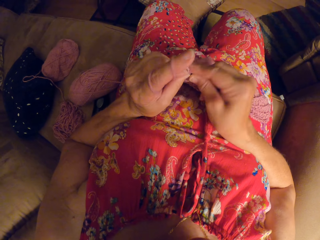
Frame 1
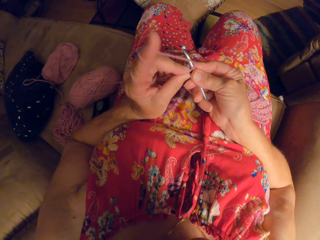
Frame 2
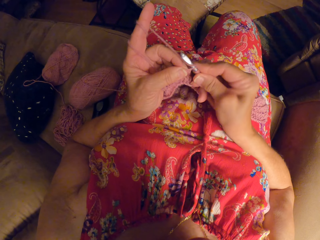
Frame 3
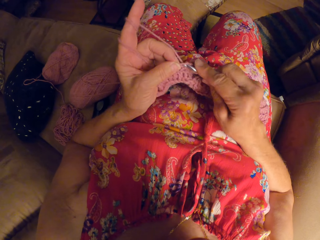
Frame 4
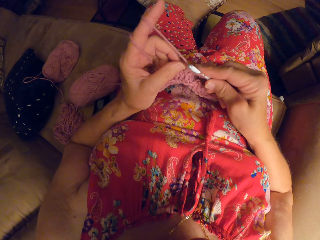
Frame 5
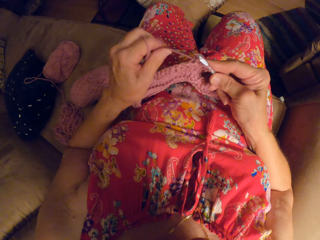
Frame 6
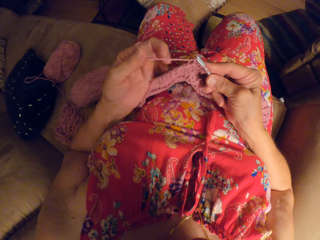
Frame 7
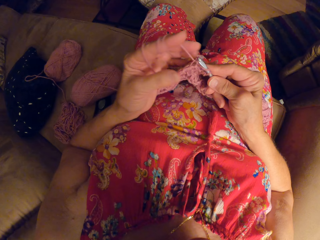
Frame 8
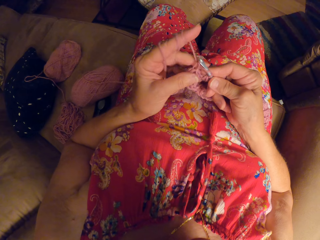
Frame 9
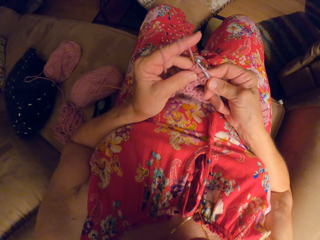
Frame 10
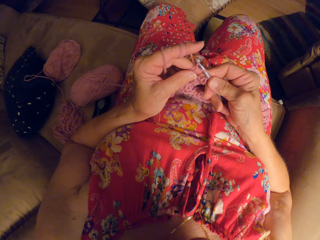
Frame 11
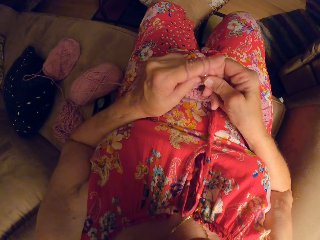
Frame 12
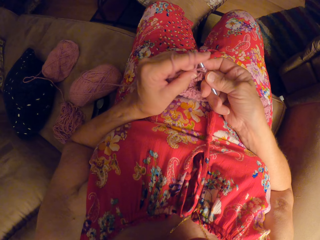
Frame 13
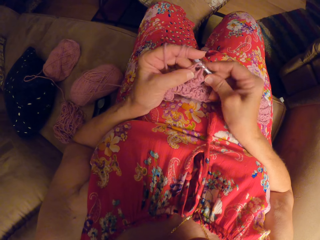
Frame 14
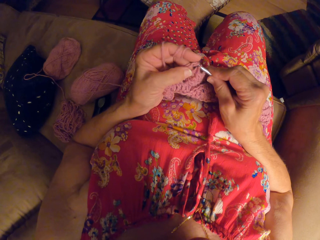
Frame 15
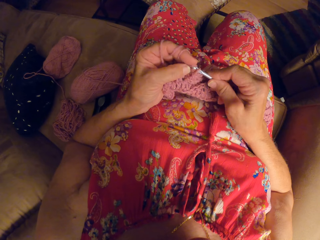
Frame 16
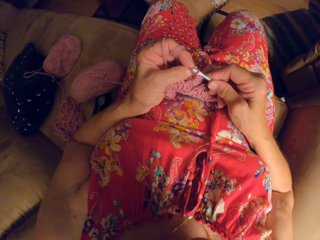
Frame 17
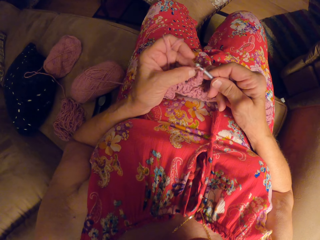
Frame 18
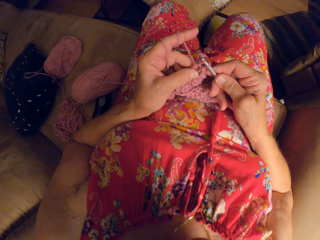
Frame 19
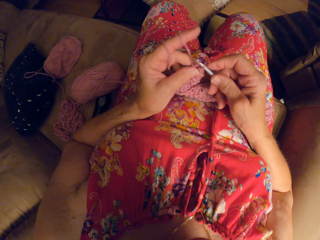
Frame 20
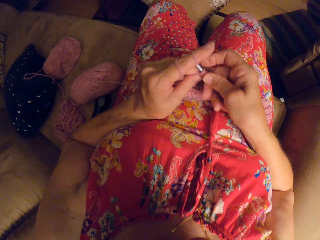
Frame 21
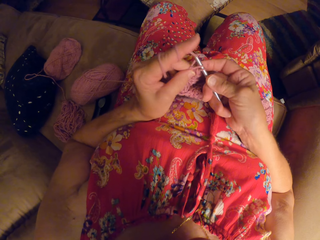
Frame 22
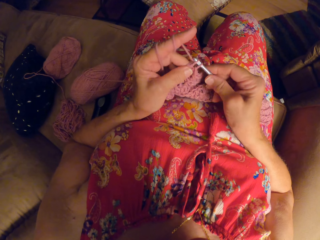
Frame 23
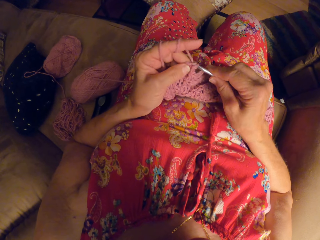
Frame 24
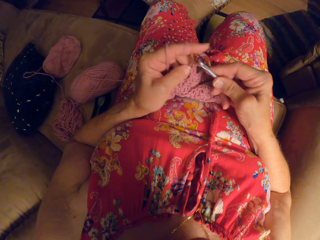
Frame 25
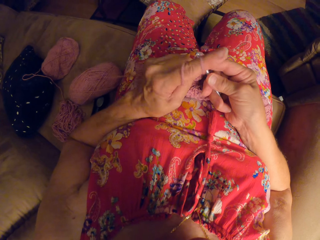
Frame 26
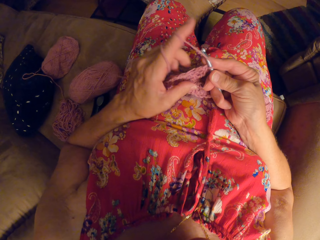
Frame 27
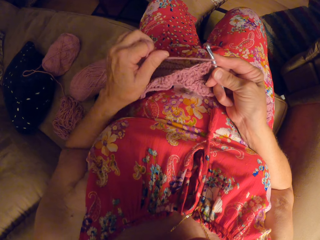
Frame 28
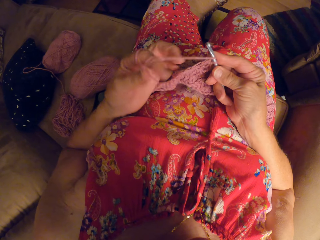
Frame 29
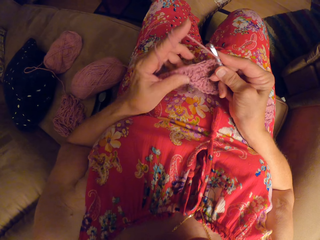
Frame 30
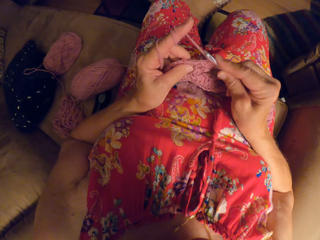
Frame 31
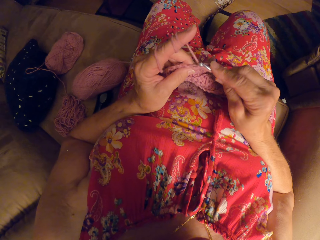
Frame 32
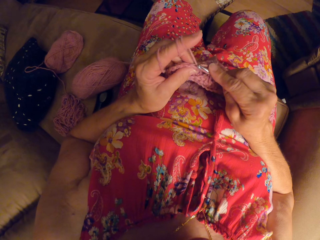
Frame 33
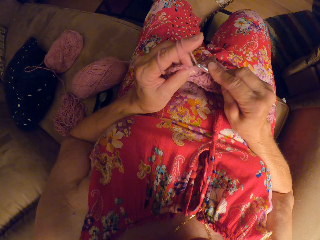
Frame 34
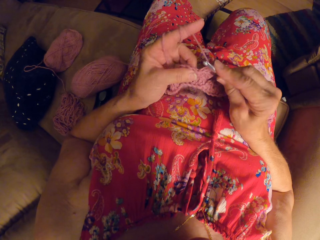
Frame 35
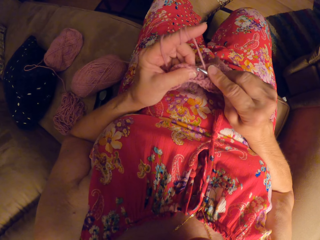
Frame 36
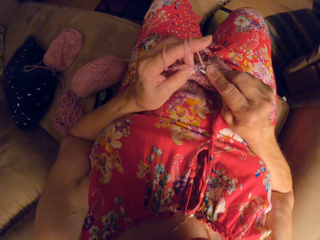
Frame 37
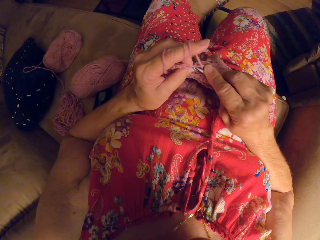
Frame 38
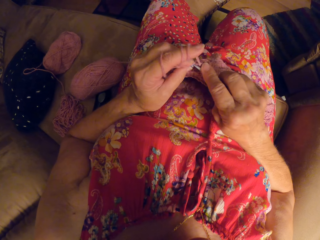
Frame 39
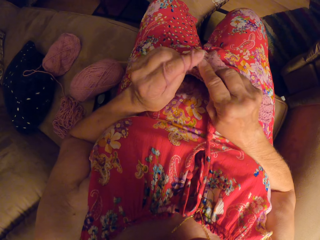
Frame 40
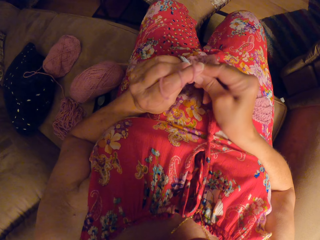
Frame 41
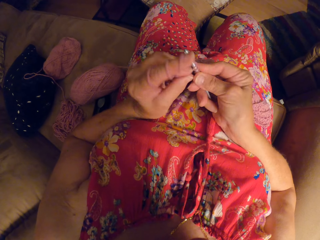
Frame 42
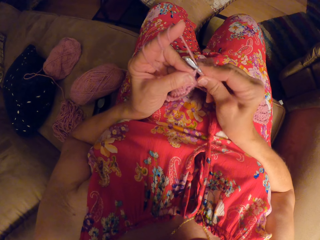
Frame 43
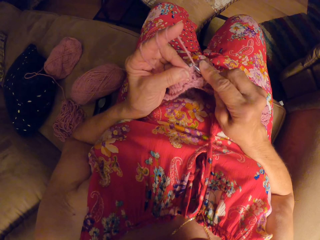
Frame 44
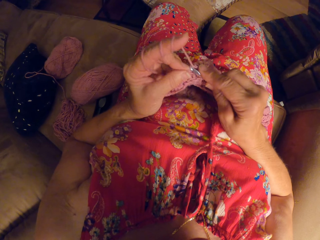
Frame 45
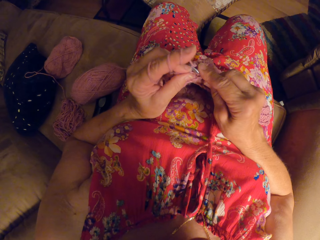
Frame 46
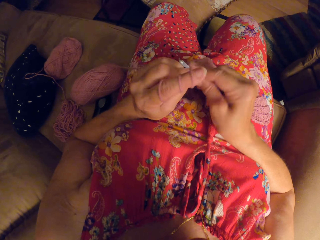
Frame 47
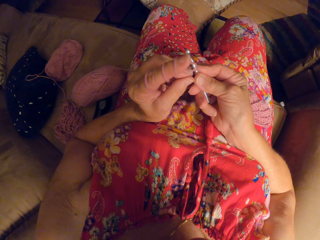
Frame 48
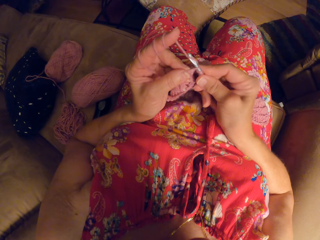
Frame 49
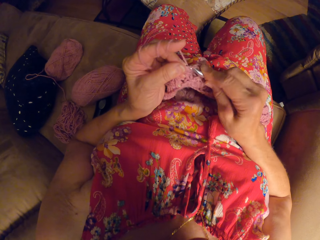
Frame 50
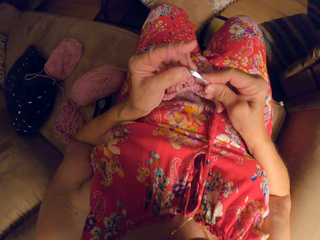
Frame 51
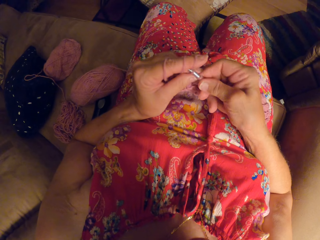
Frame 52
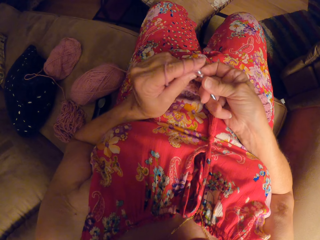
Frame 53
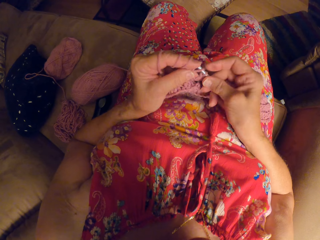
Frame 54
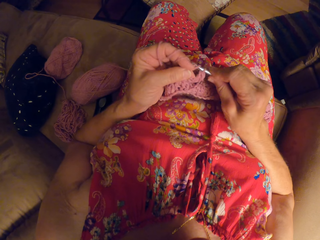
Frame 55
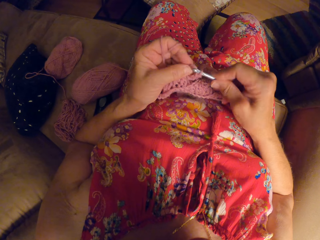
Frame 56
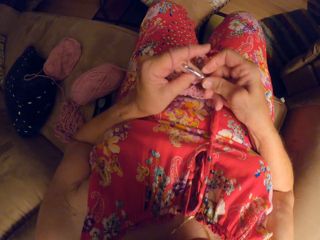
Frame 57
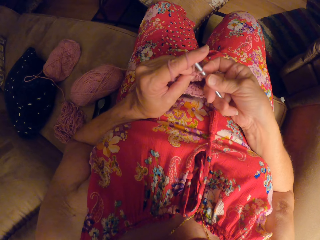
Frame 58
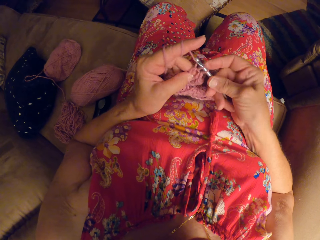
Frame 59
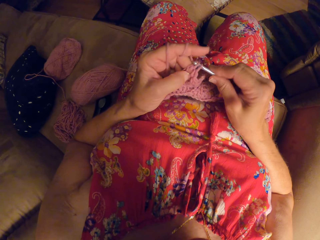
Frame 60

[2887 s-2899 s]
The camera wearer rolls the yarn around her finger. She weaves a fabric cloth.

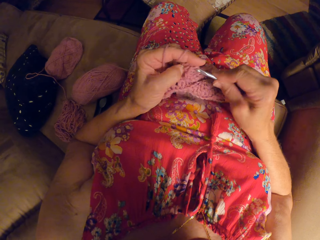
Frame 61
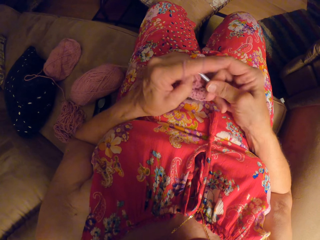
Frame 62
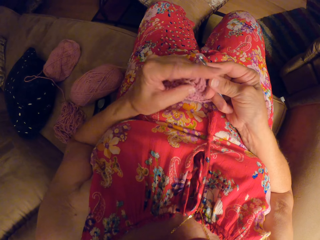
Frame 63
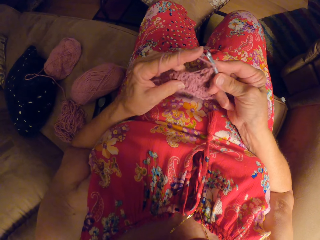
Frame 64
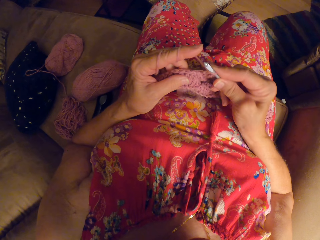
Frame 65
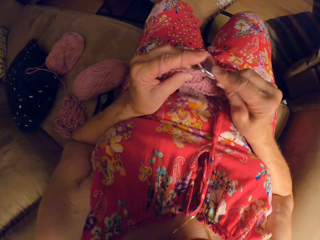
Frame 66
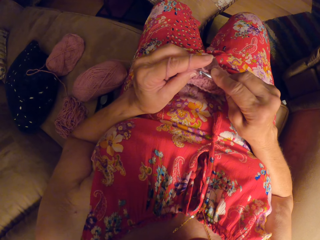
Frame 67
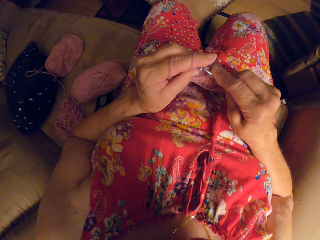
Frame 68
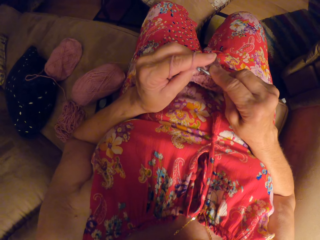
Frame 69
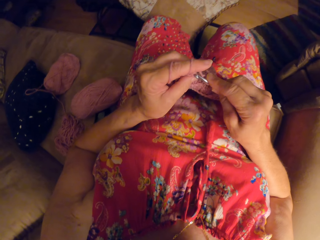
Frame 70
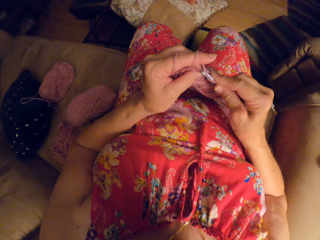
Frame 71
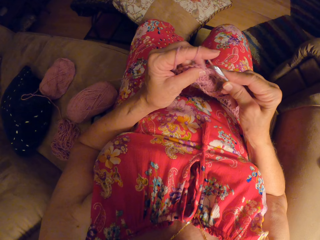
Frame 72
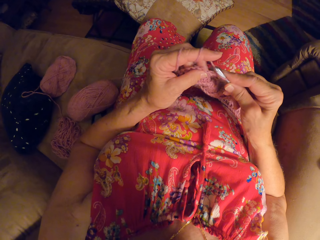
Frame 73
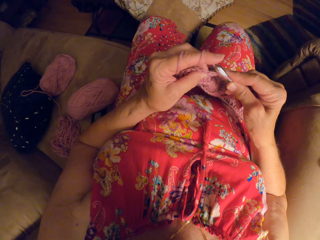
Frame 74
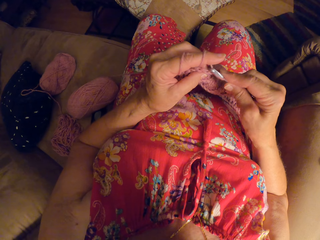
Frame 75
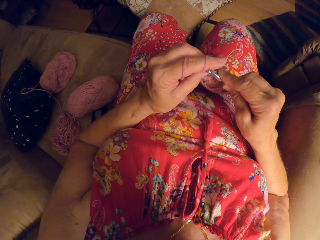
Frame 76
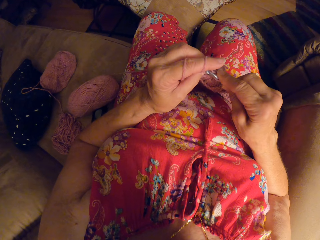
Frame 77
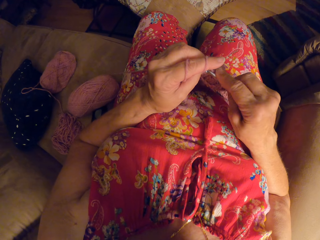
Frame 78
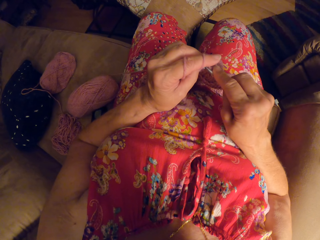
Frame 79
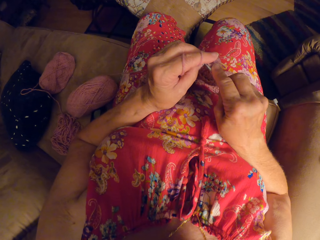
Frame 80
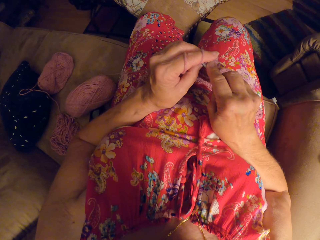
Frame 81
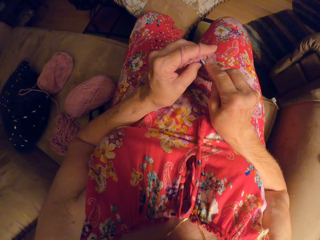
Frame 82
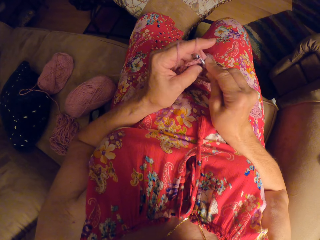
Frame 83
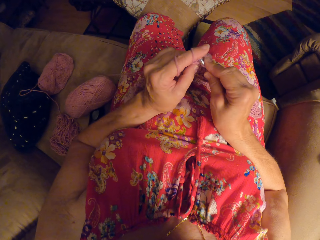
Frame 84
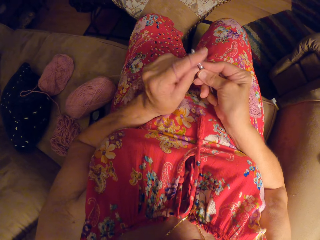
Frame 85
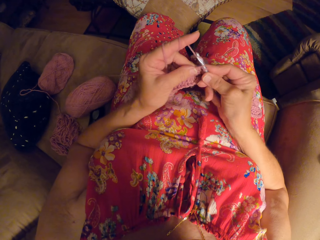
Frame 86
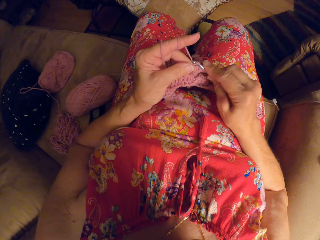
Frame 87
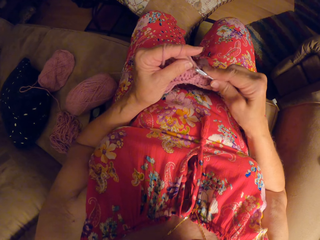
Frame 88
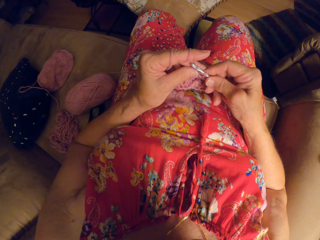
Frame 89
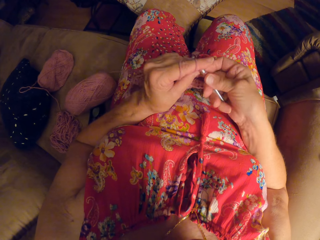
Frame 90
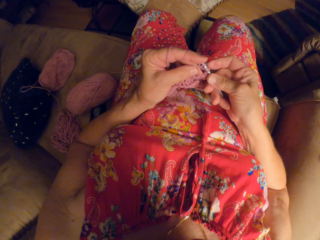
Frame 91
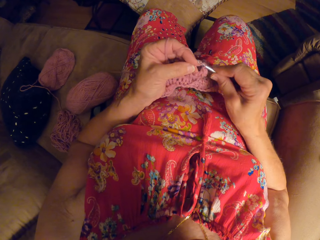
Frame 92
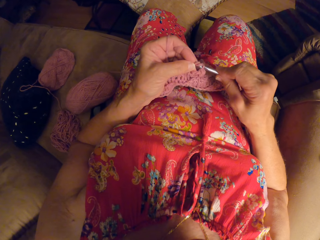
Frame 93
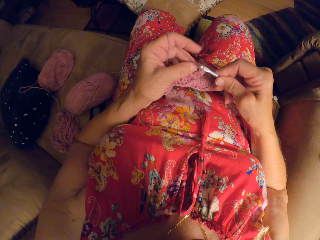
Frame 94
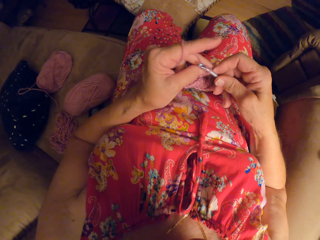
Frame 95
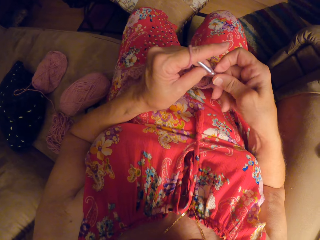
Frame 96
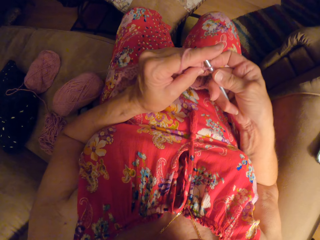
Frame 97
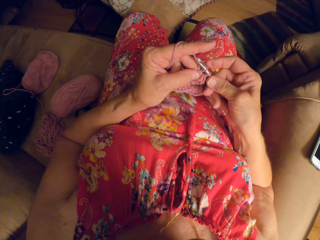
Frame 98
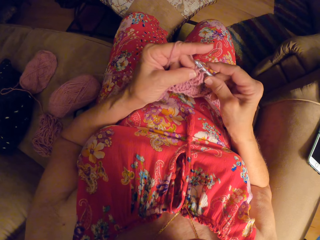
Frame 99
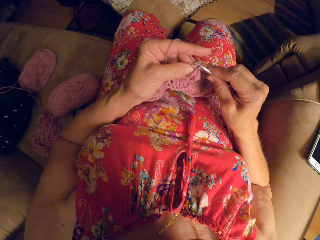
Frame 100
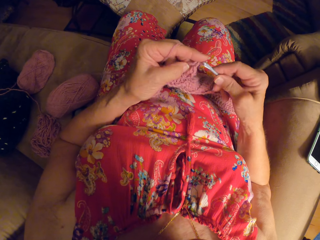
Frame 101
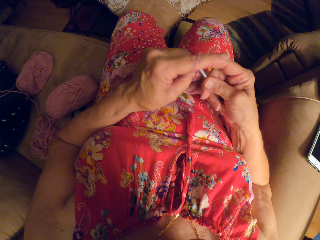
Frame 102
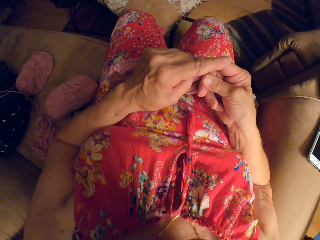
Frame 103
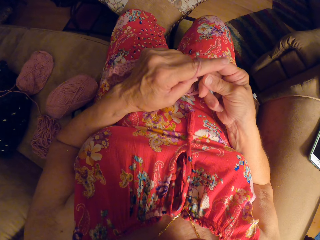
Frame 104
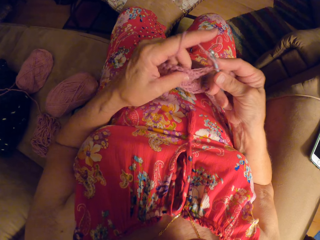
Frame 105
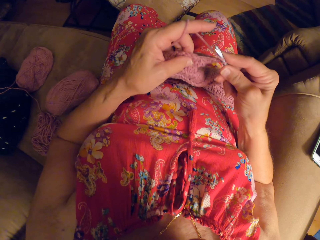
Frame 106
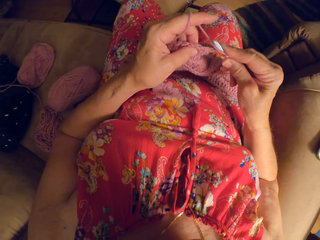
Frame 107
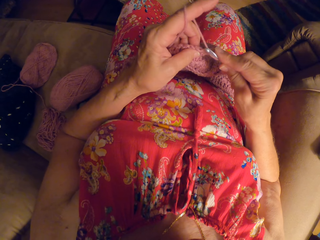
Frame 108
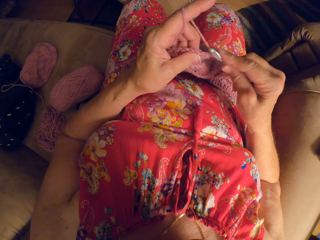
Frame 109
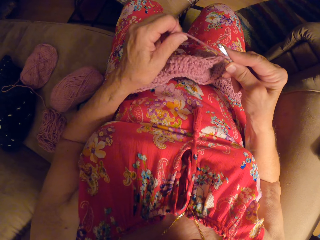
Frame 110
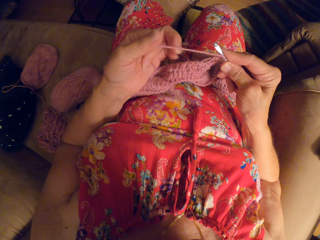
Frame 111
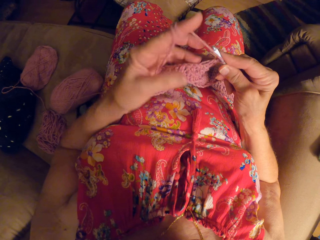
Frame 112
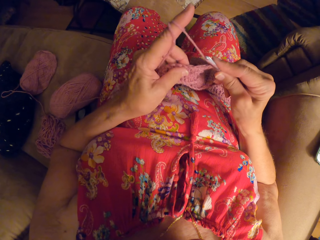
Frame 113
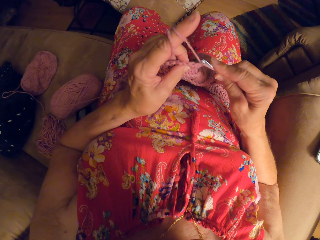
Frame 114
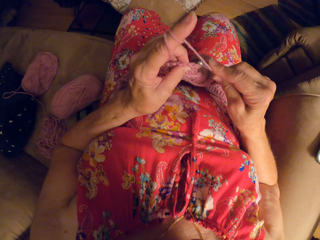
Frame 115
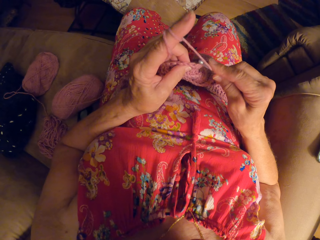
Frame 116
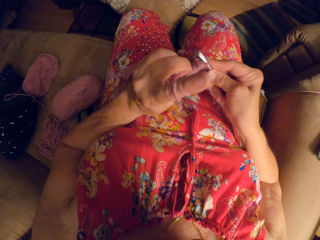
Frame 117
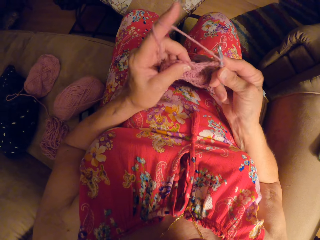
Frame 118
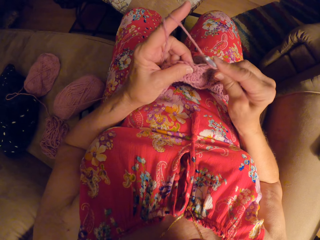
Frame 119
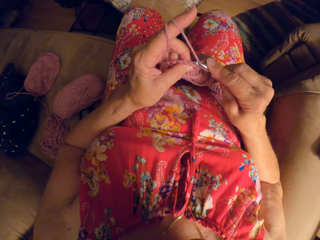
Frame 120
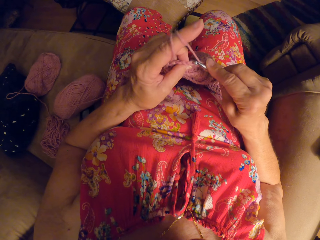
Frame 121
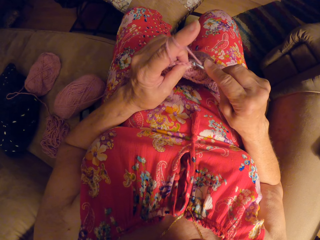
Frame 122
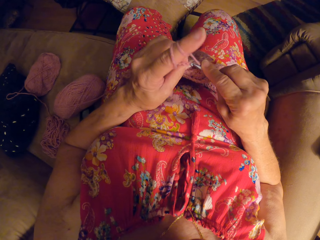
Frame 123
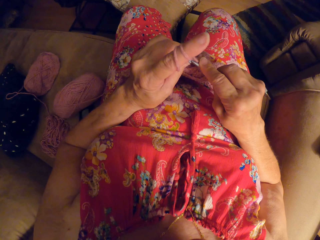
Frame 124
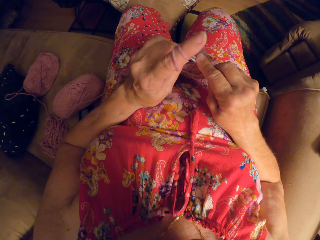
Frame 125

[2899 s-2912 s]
The camera wearer rolls the yarn around her finger.
